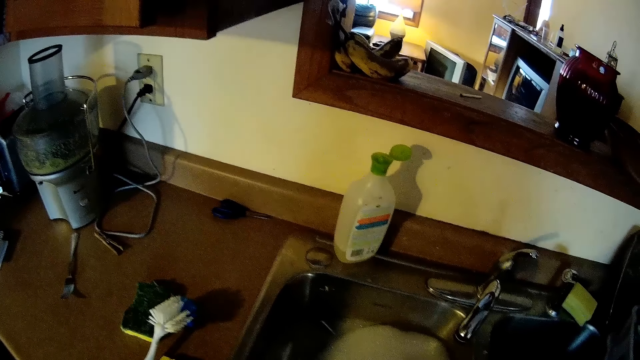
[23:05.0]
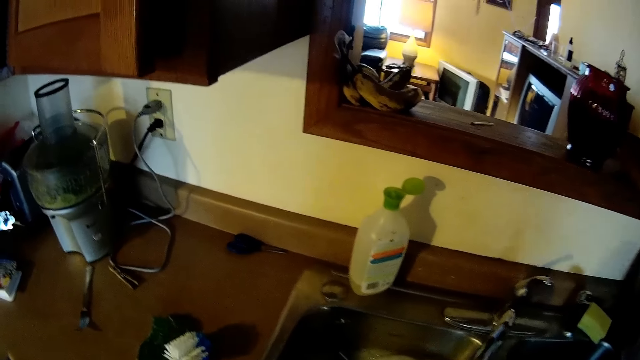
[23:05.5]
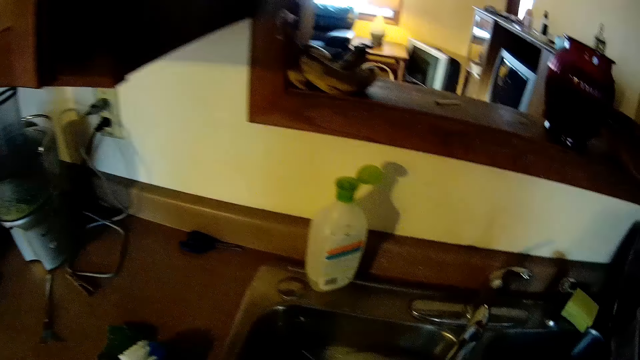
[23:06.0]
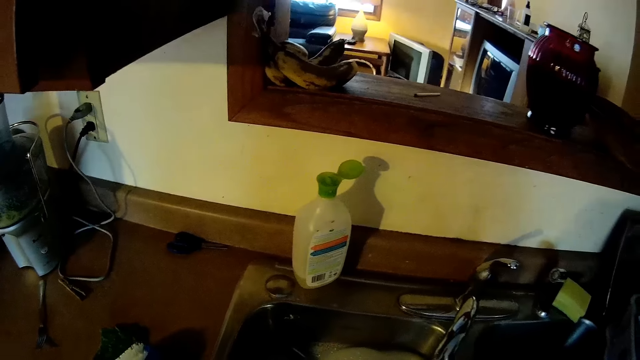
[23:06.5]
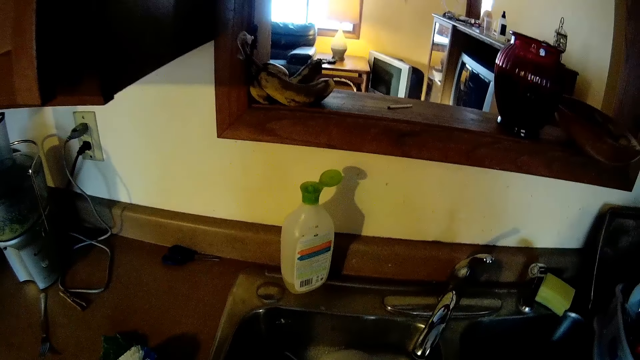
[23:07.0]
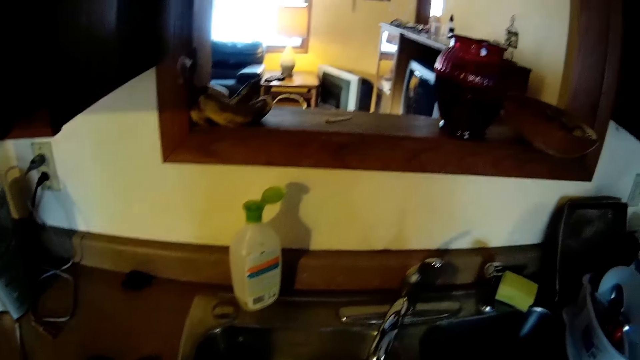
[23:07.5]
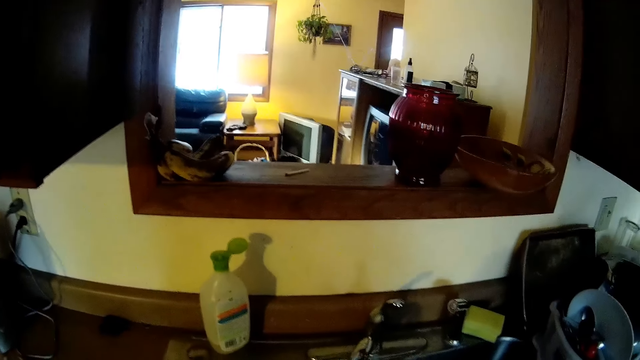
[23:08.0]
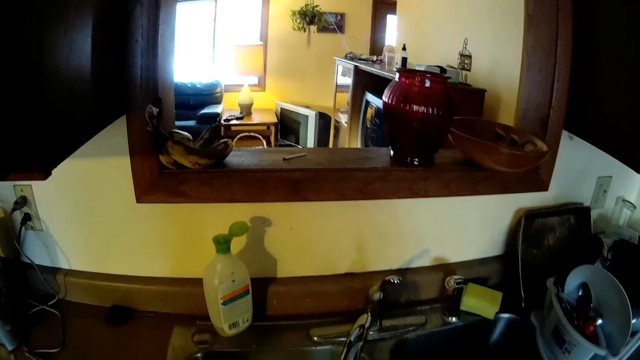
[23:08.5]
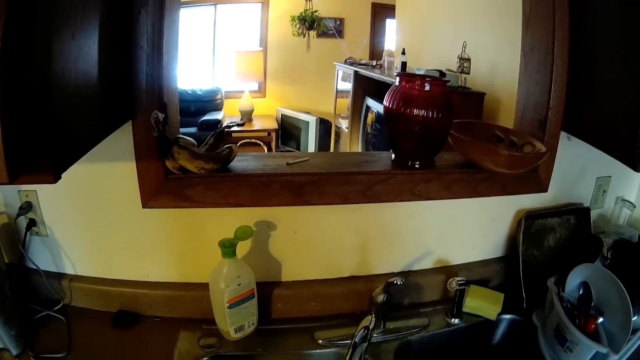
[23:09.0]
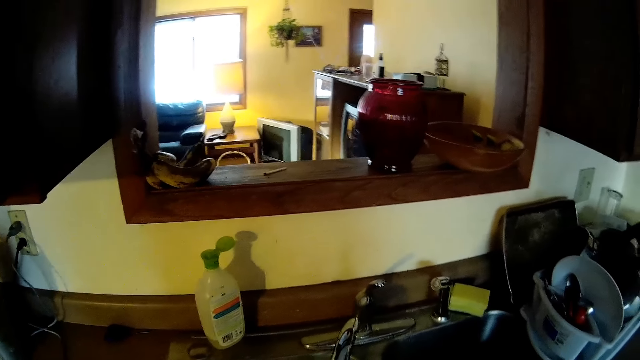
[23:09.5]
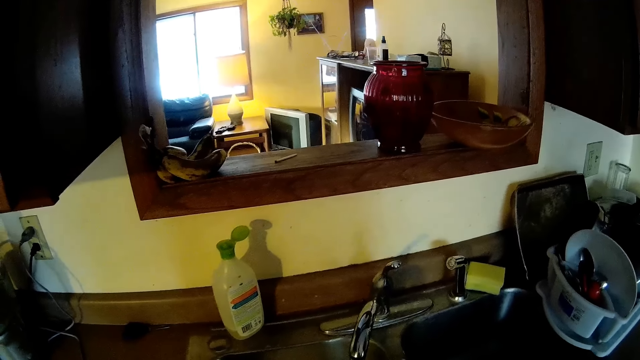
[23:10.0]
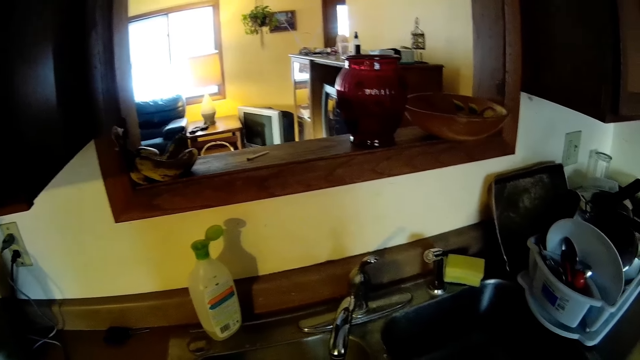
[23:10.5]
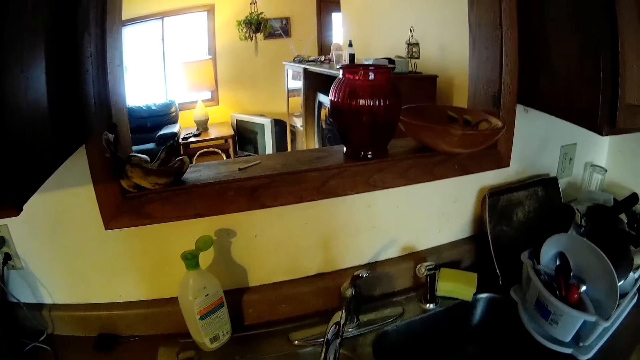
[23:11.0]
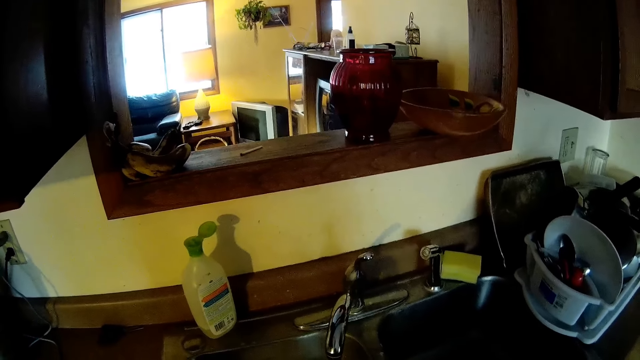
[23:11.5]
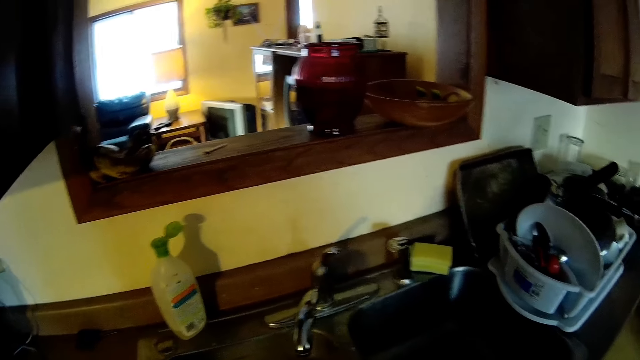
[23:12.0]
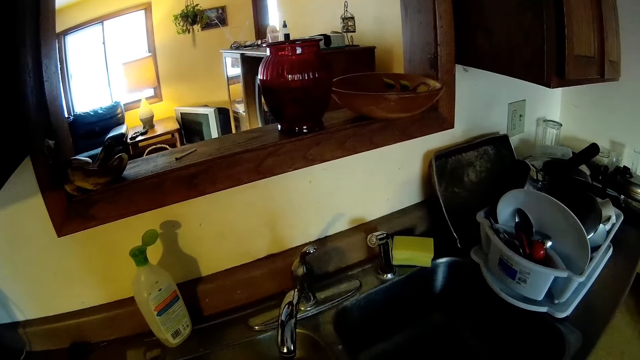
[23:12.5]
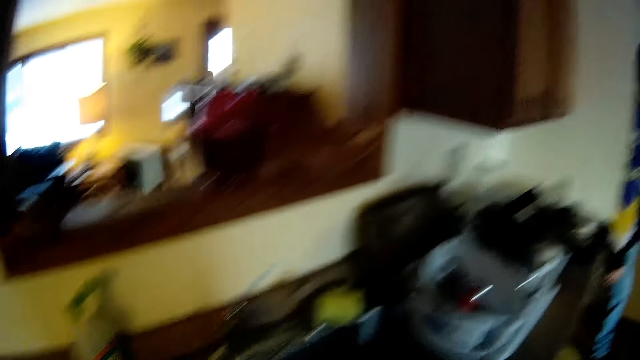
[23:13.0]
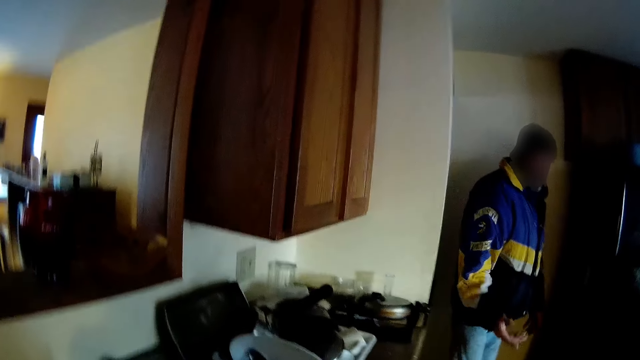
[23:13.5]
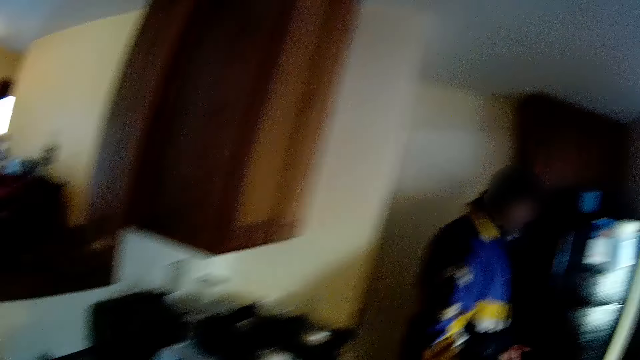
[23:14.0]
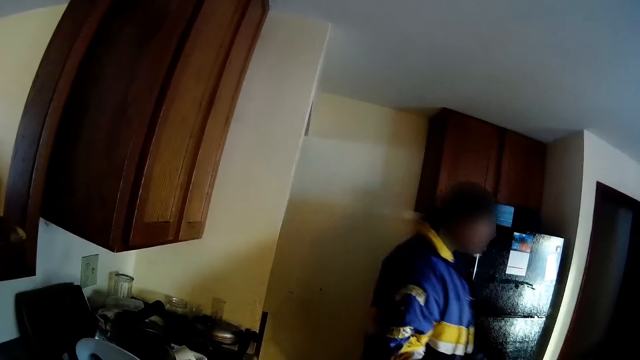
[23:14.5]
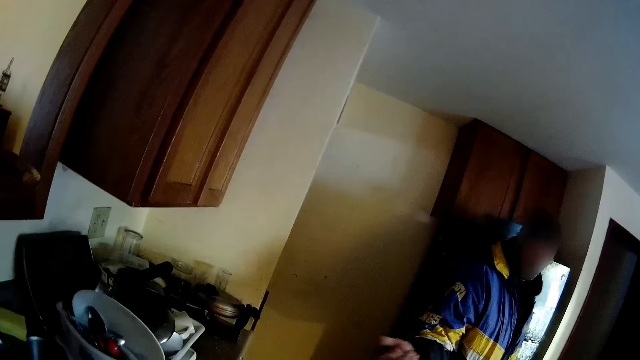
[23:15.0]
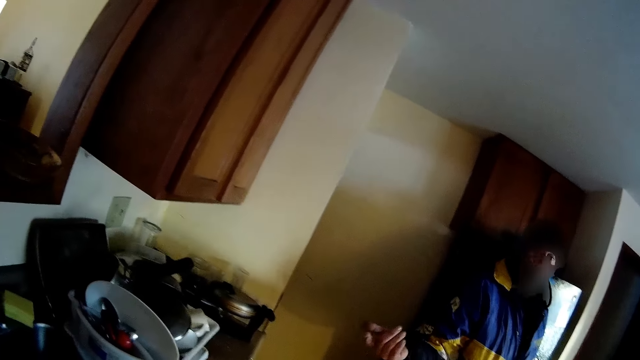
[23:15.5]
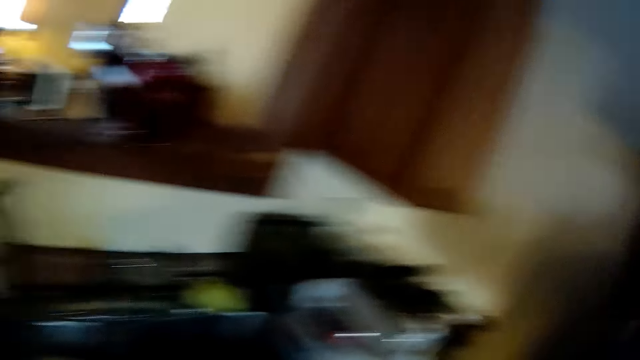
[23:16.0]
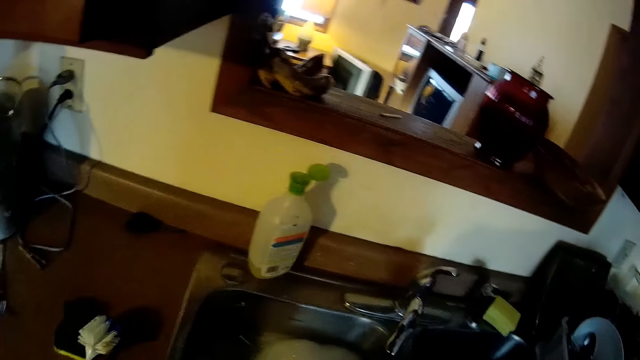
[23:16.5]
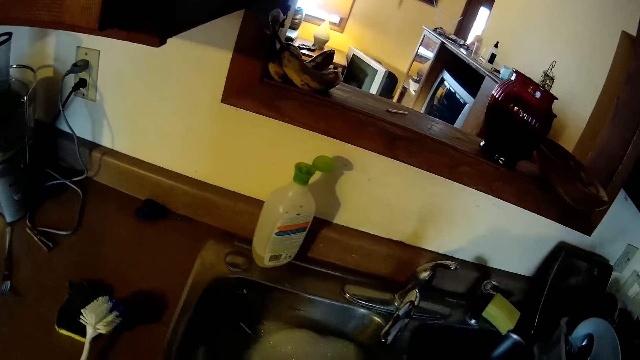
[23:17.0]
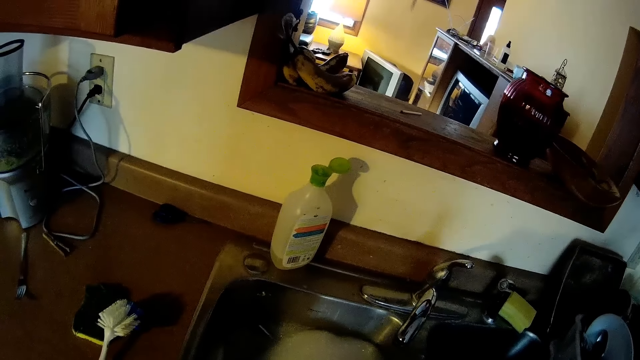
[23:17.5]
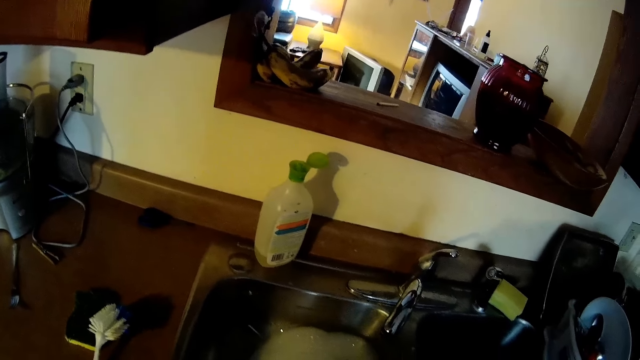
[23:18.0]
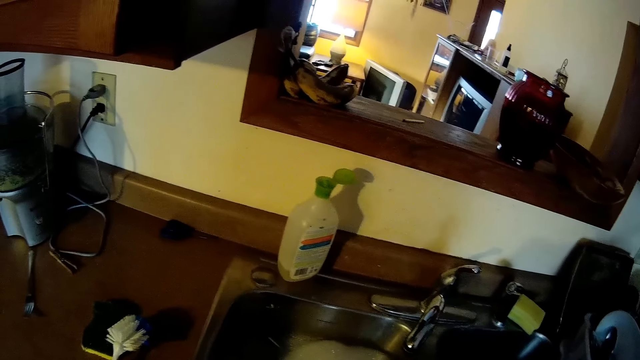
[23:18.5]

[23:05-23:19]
The camera wearer cleans the hand in the sink. A person walks in the room. The camera wearer converses with the person.

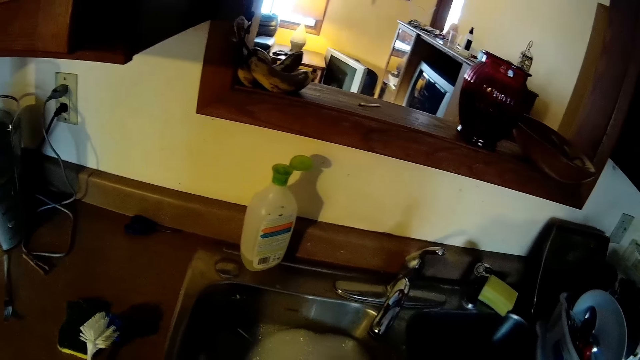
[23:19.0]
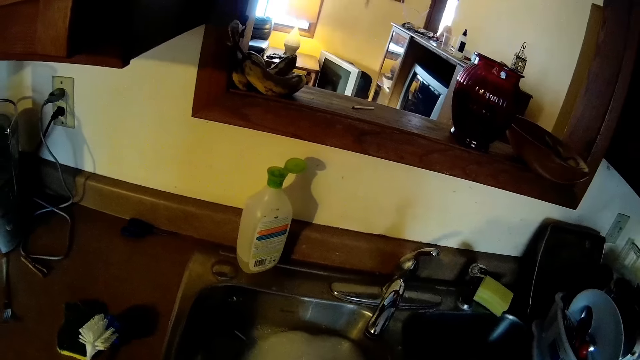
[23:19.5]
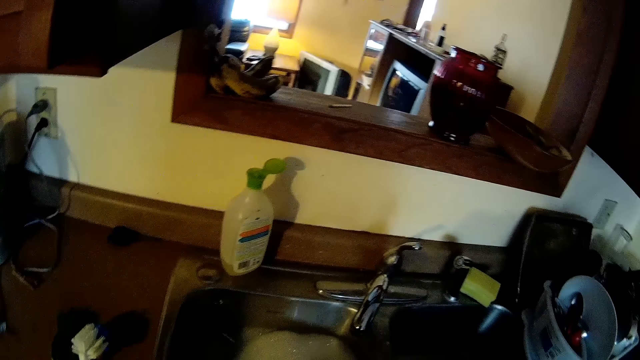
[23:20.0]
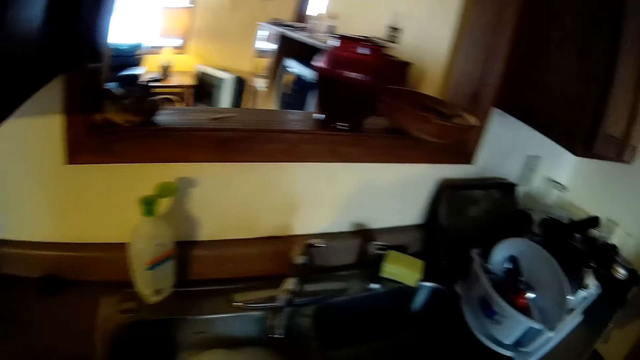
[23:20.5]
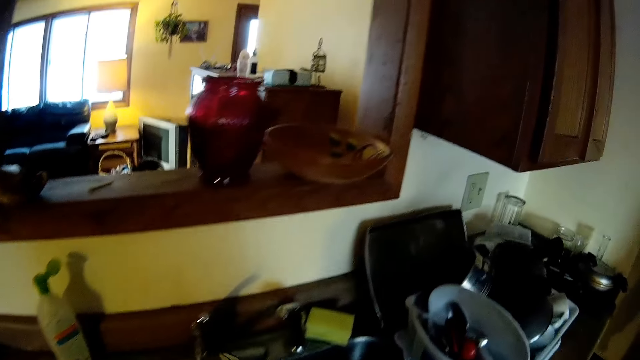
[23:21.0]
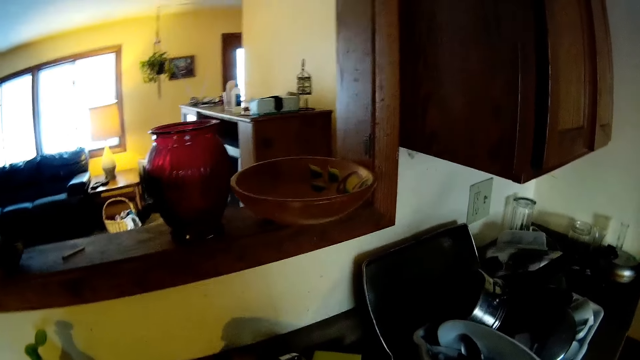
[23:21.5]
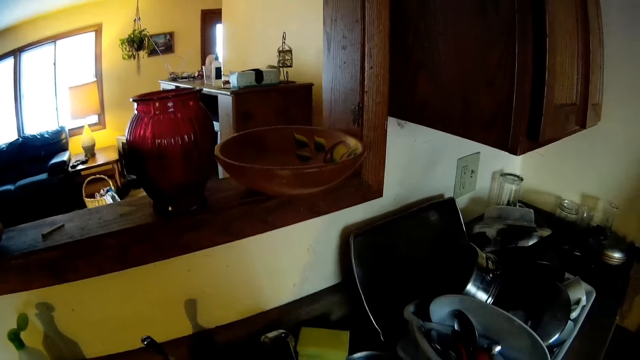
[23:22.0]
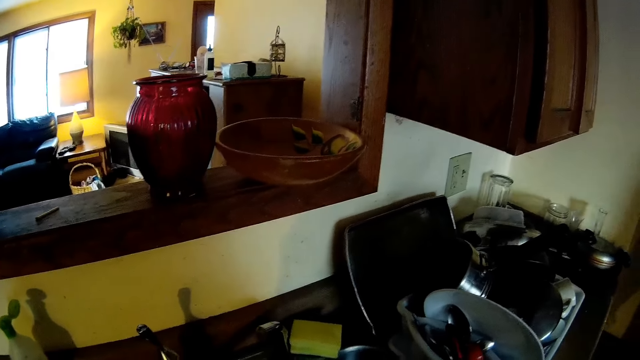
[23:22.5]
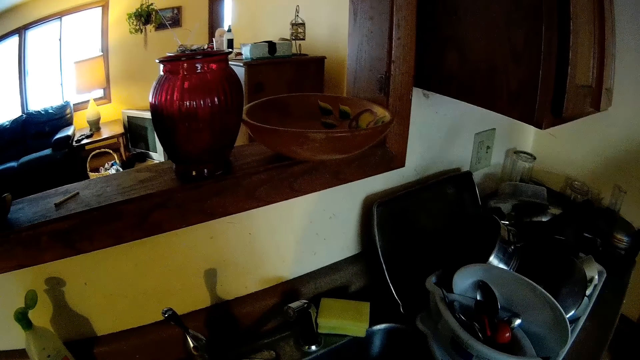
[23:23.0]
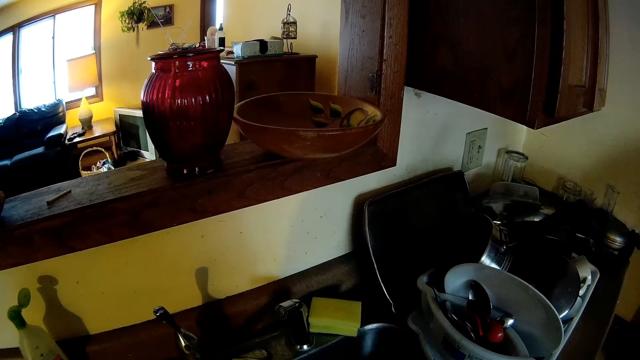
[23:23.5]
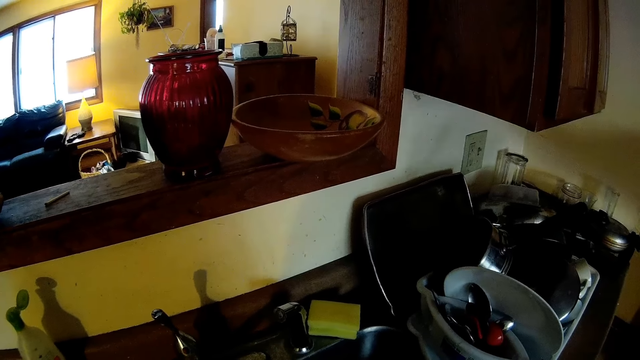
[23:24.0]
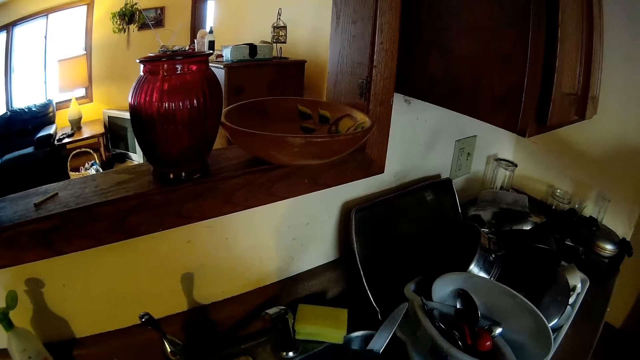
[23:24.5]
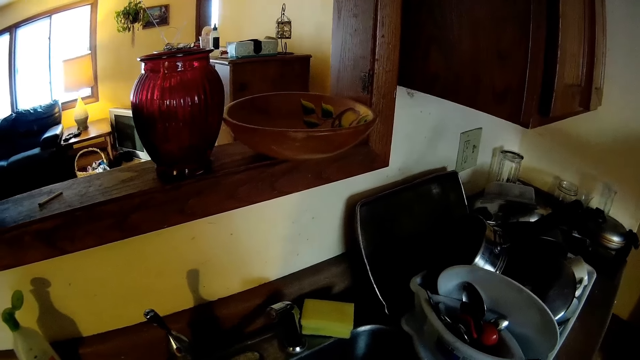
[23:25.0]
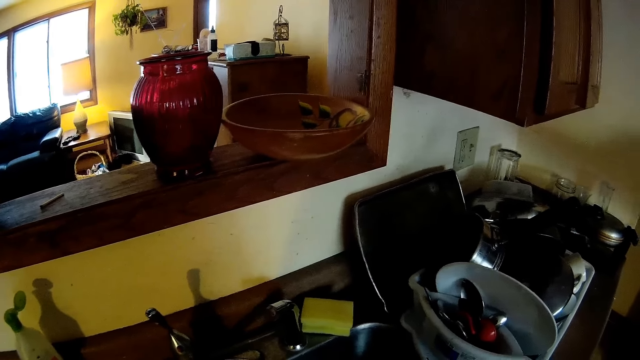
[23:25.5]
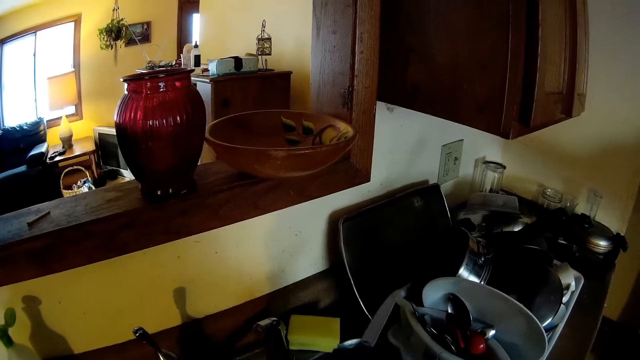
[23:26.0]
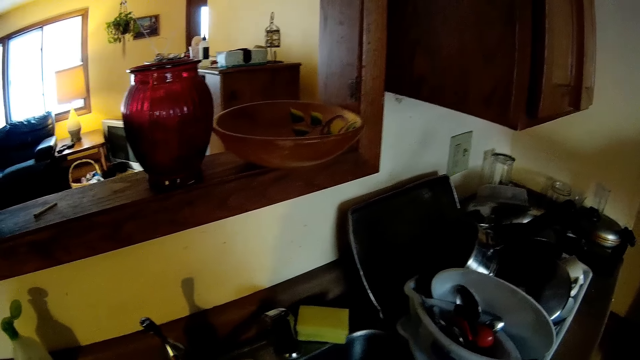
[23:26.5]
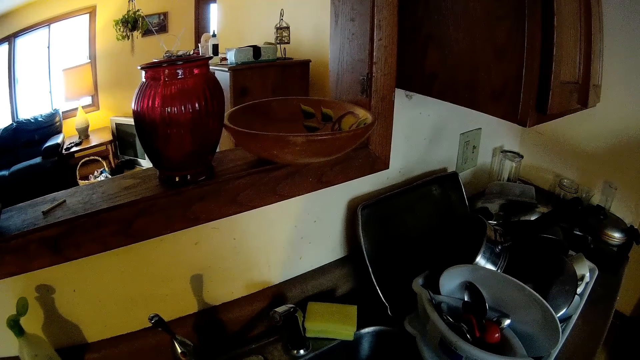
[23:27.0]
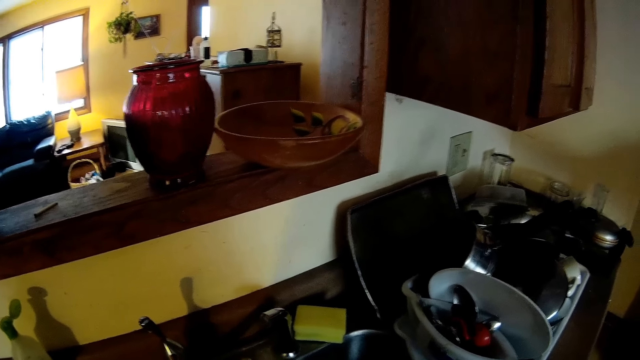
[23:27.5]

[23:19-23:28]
The camera wearer turns on a tap with her left hand. She cleans the utensils. She lifts a knife with her right hand.
